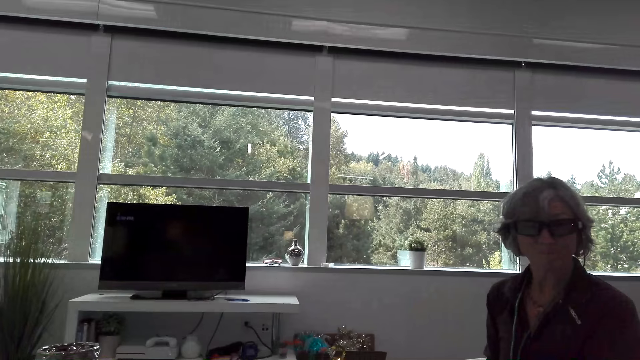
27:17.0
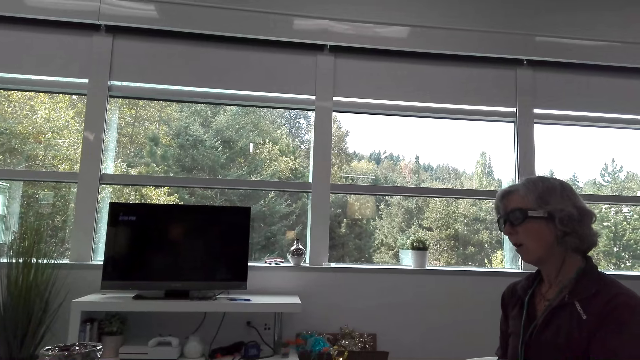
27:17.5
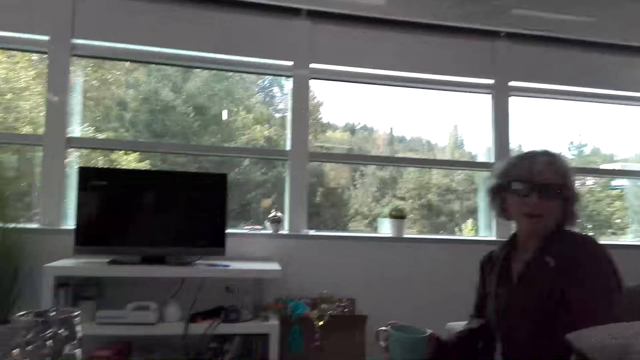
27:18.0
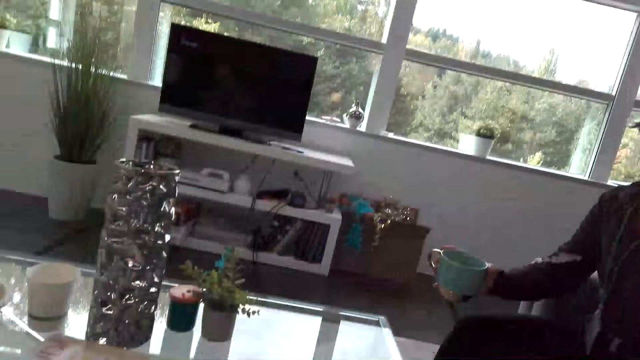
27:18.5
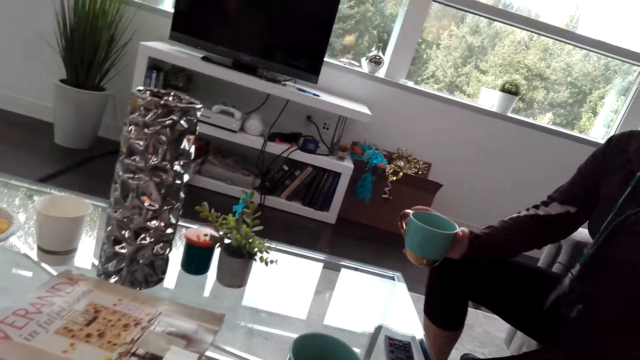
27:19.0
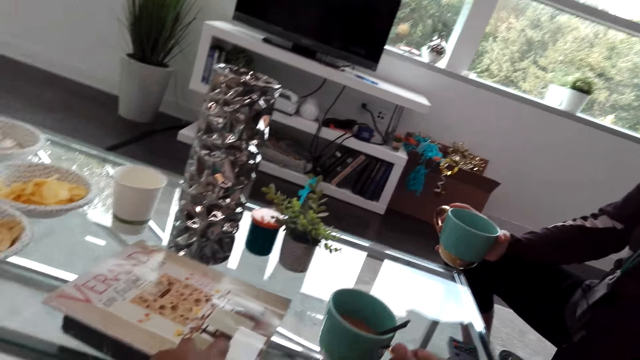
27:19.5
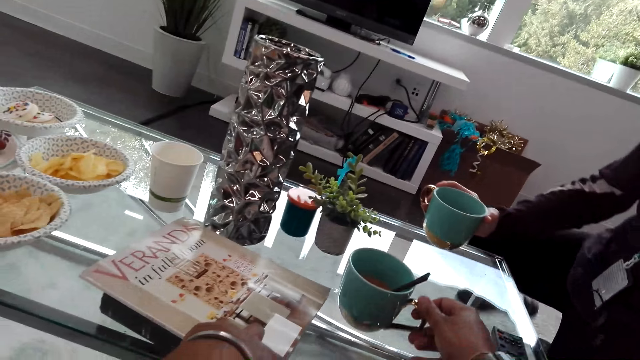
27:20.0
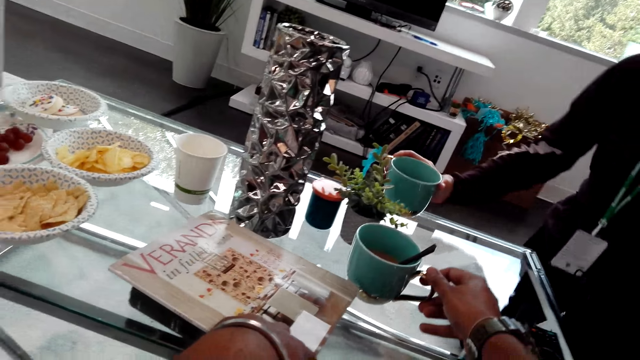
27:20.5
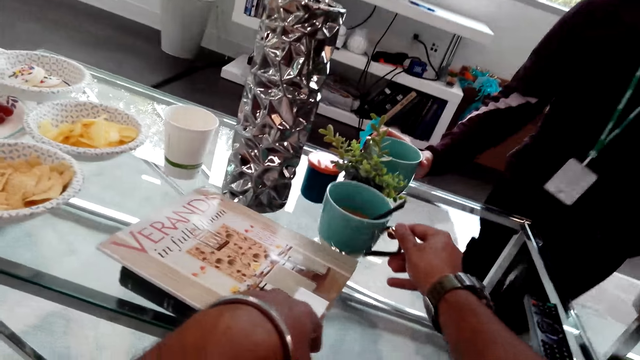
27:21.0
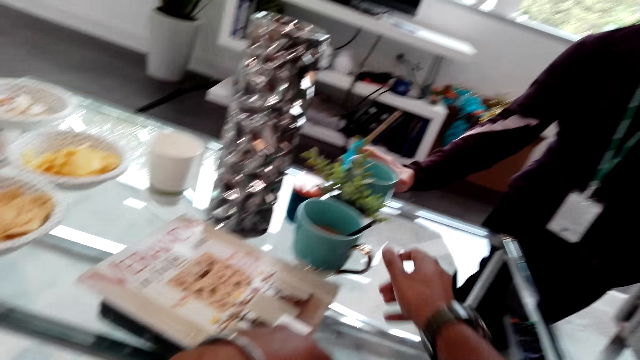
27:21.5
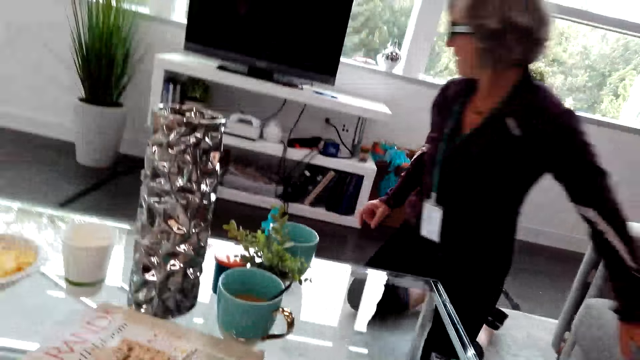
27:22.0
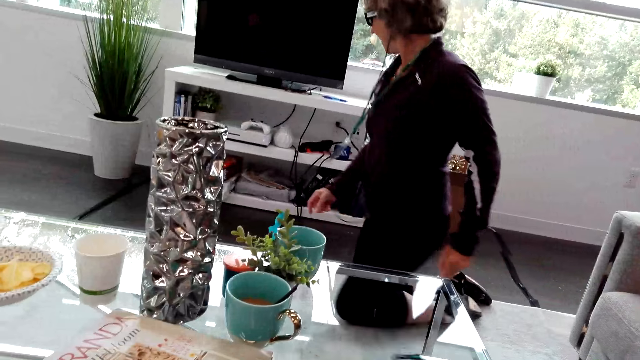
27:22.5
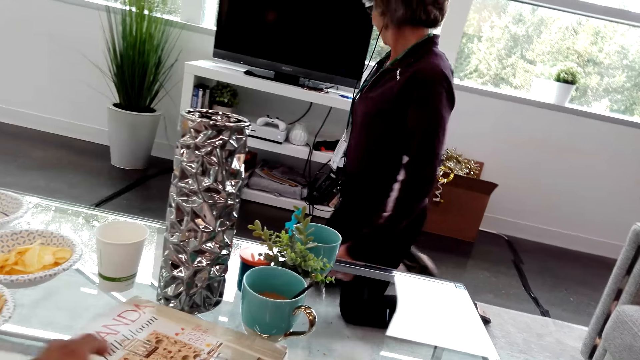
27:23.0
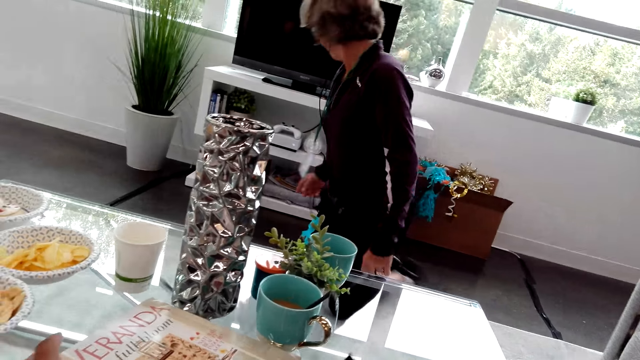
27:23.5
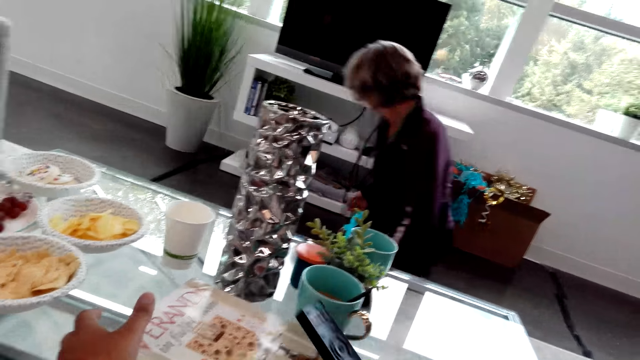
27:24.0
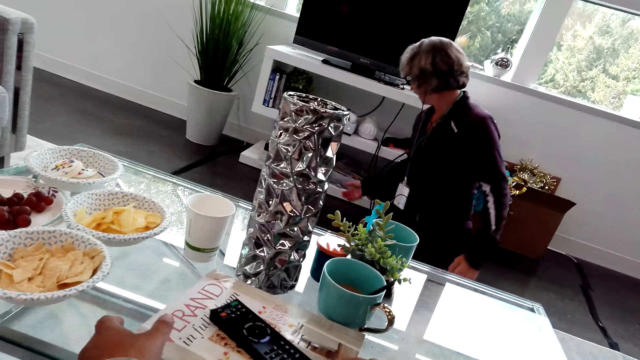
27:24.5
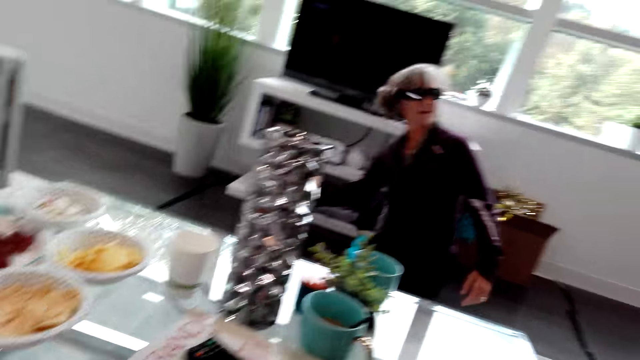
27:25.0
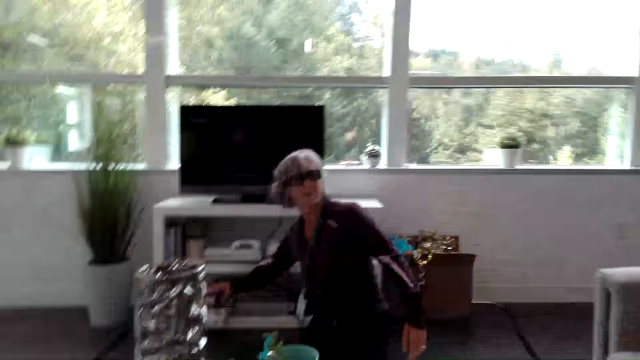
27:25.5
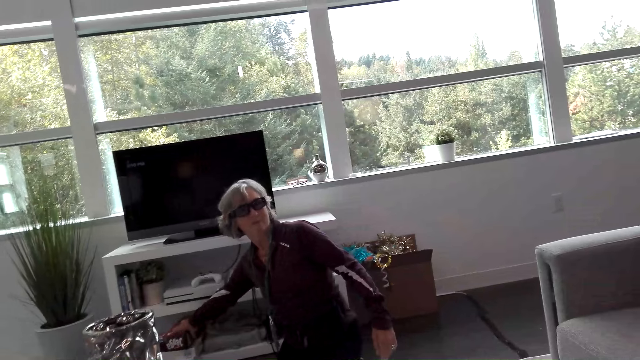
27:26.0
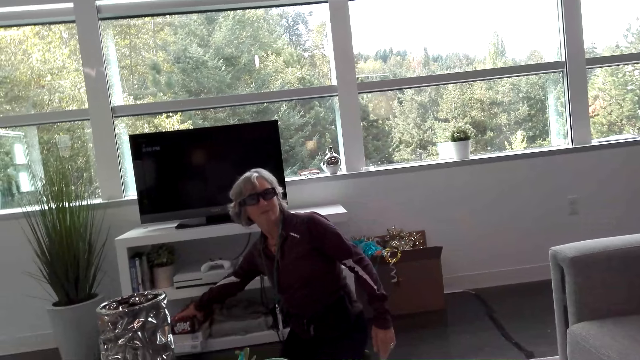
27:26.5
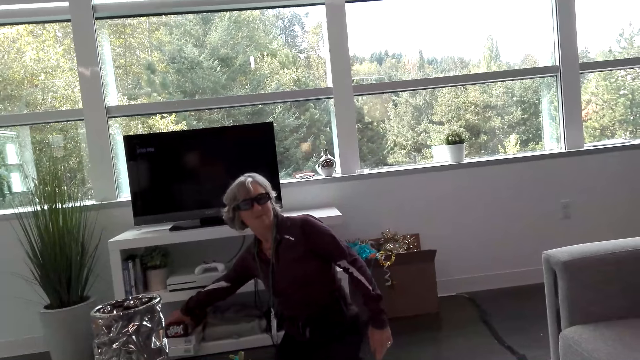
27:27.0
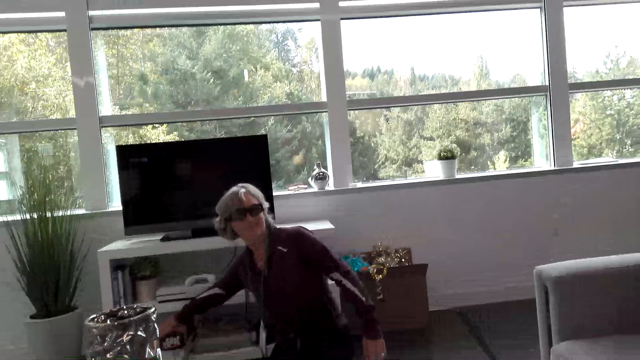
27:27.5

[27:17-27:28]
The camera wearer speaks to the lady. The lady speaks to the camera wearer. The lady puts the cup on the table. The camera wearer puts the cup on the table. The lady moves closer to the table, kneels on the carpet and moves on her knees. The lady speaks to the camera wearer. The lady moves towards the TV stand. The camera wearer speaks to the lady. They put a remote on the table. The lady takes a jenga box on the cabinet.

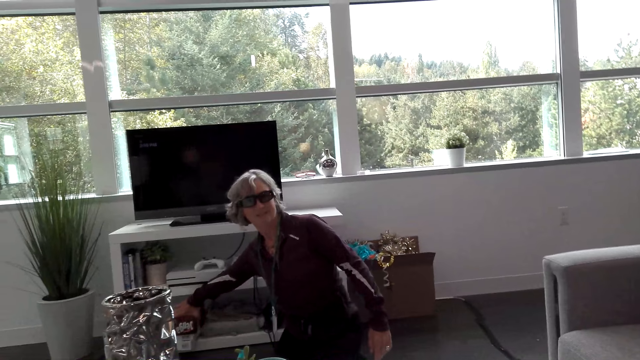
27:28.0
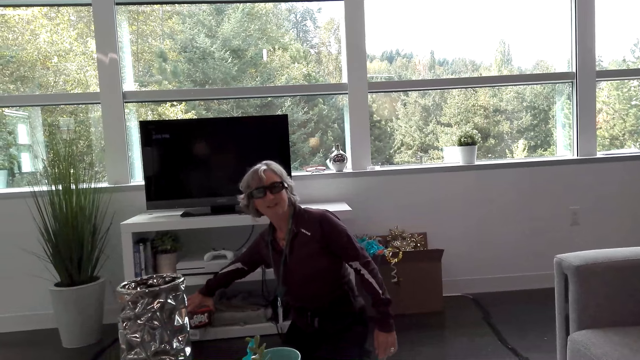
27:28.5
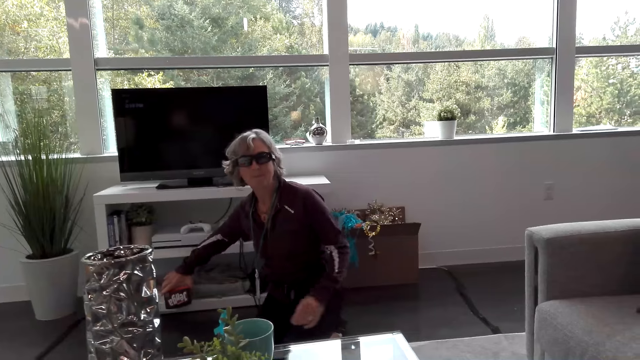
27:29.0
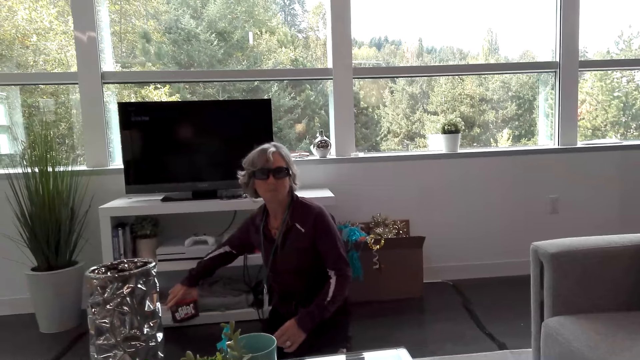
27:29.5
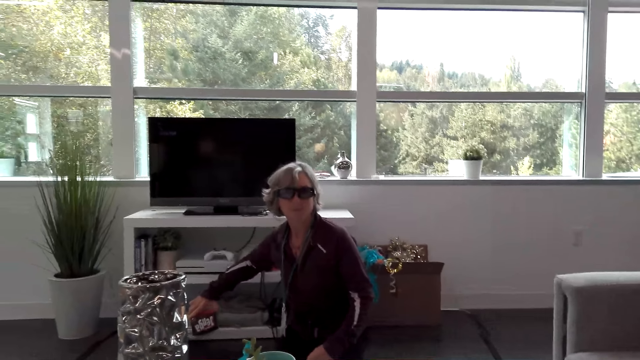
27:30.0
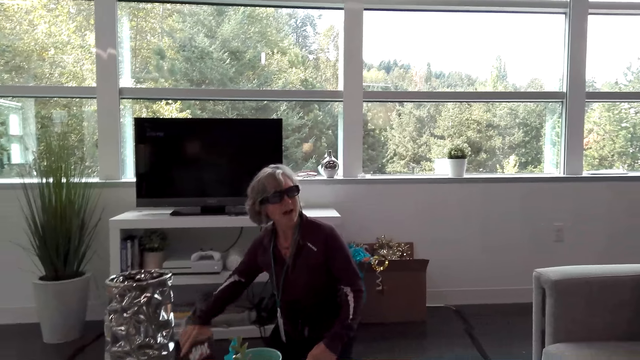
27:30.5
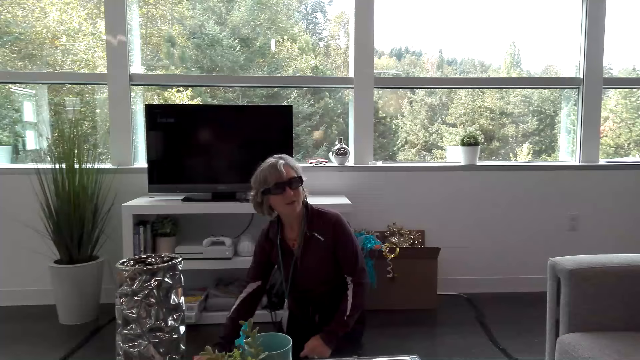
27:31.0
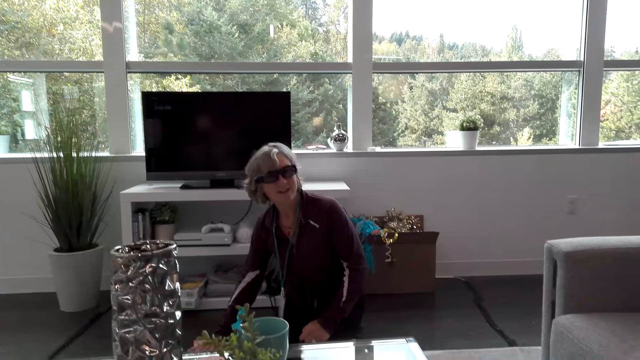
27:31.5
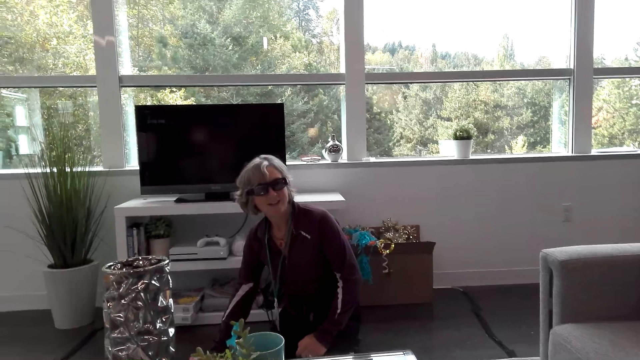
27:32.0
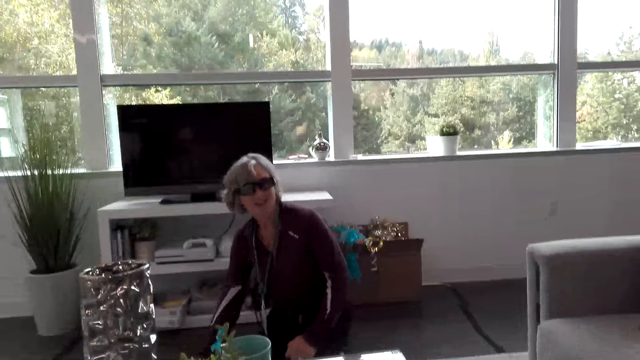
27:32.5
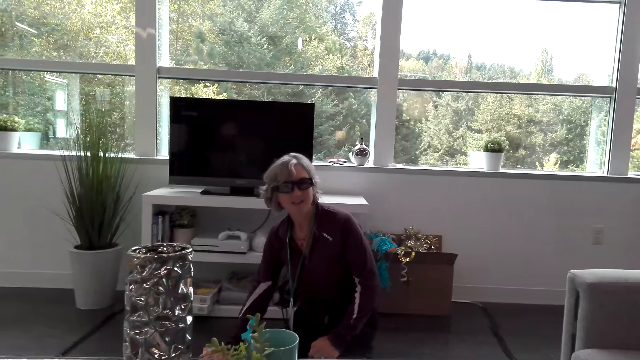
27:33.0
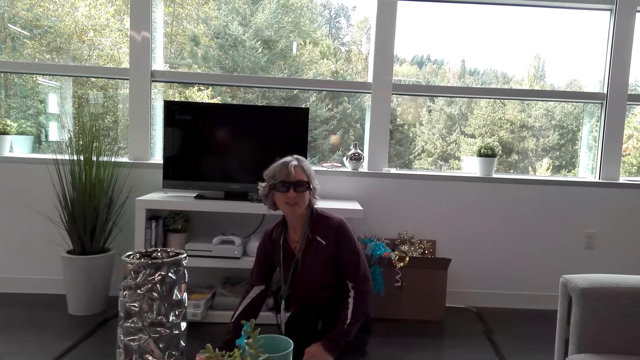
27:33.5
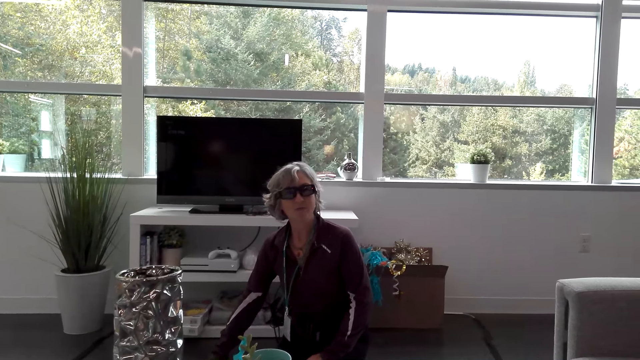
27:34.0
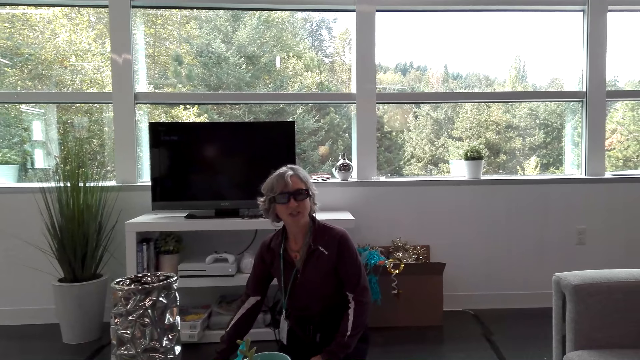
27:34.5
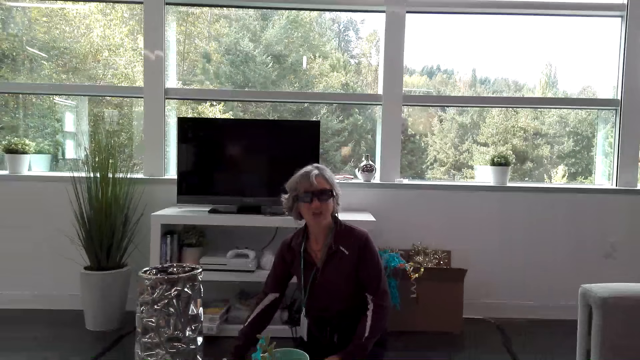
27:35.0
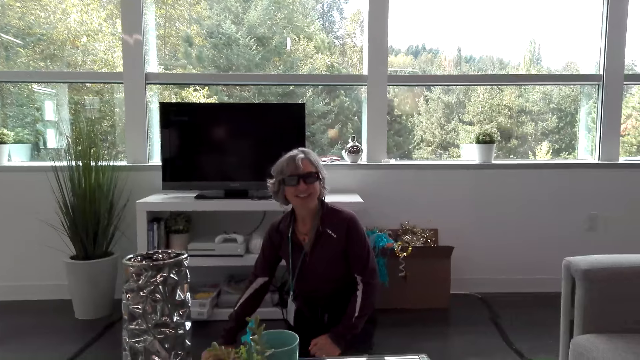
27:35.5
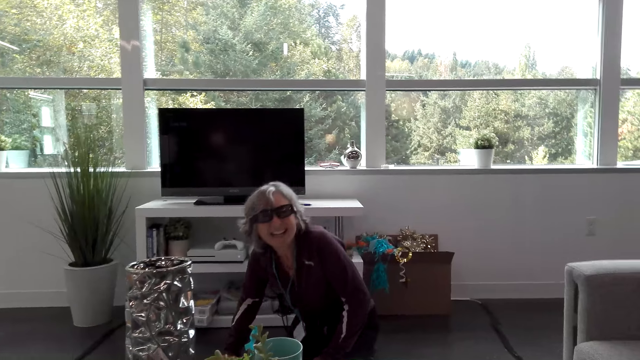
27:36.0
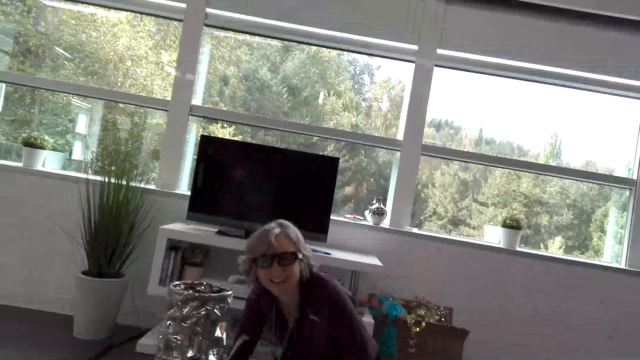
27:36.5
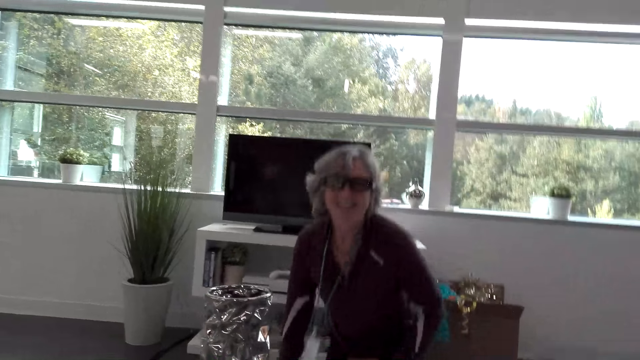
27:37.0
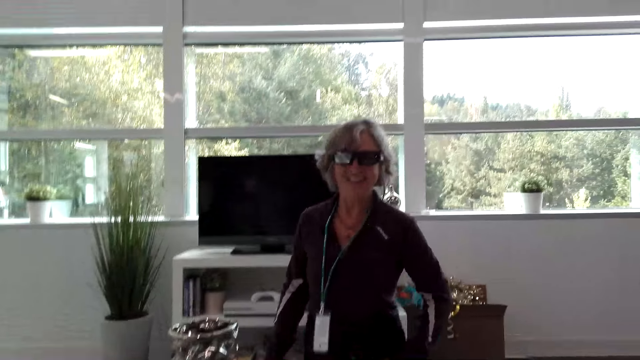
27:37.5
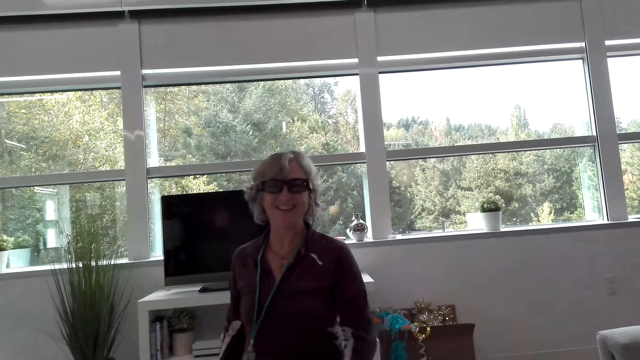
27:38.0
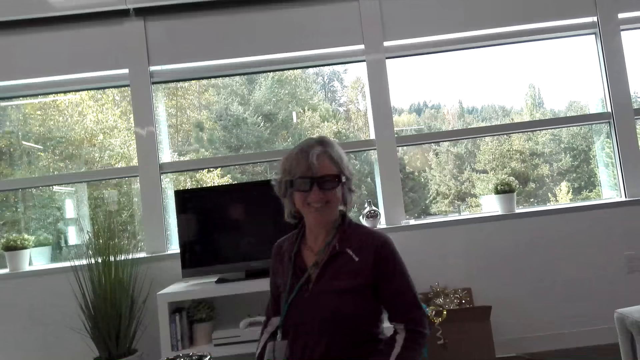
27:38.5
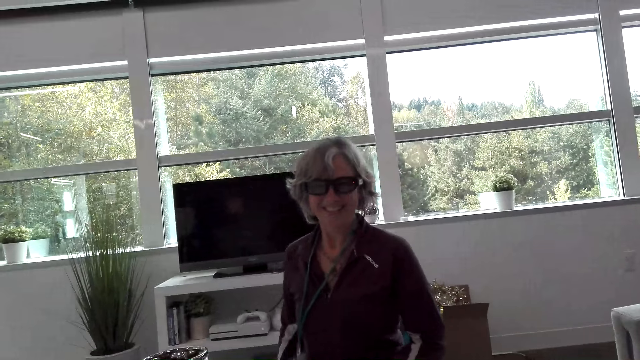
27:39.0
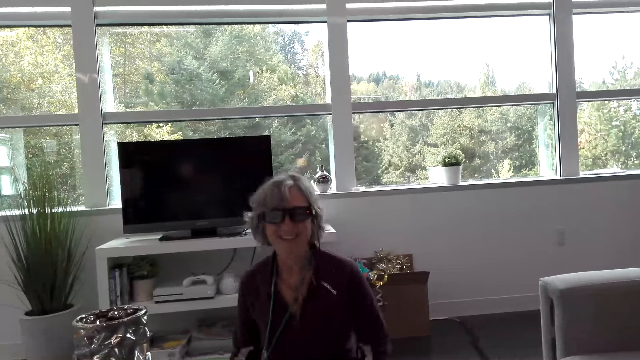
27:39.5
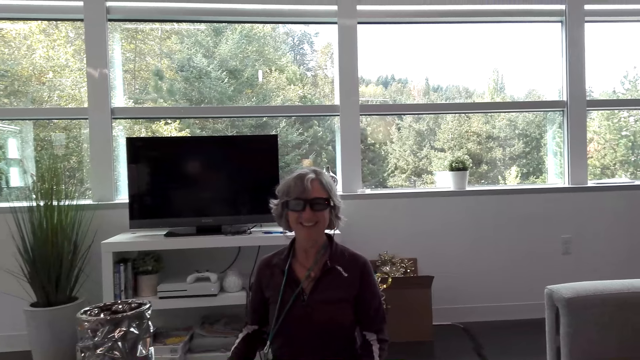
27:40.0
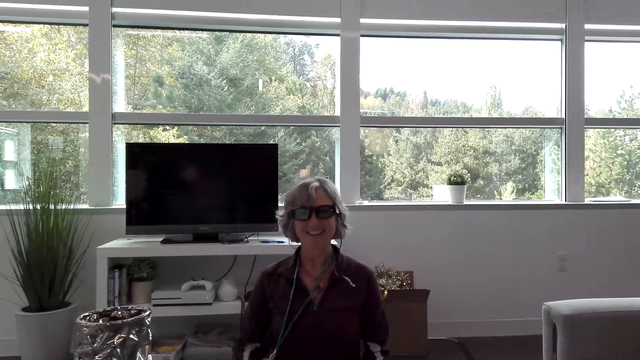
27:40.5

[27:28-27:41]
The lady takes a box from the stand. The lady drops the box on the floor. The lady speaks to the camera wearer. The camera wearer speaks to the lady. The lady puts the box on the floor. The lady speaks to the camera wearer. The camera wearer speaks to the lady. The lady laughs with the camera wearer. The lady moves to the table and holds the jenga box in her hands. The lady speaks to the camera wearer. The camera wearer speaks to the lady. The lady sits on the floor.
